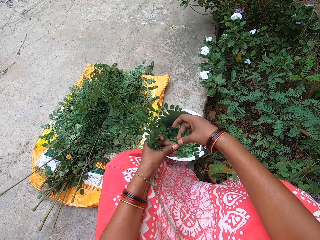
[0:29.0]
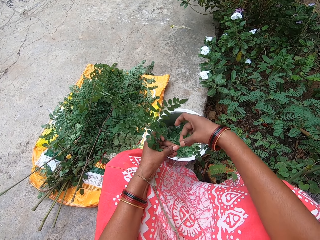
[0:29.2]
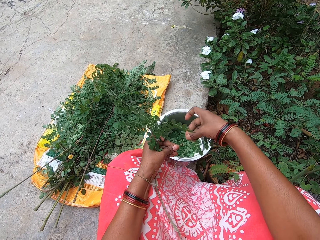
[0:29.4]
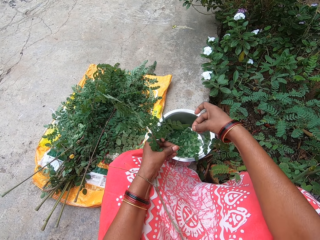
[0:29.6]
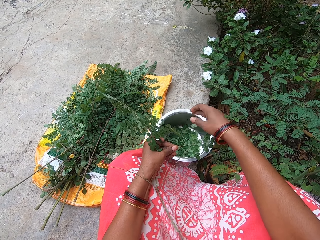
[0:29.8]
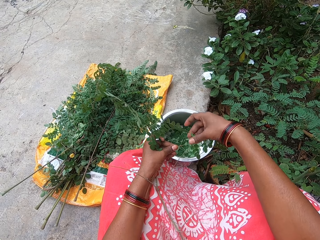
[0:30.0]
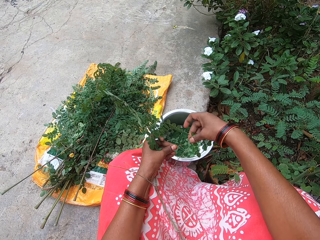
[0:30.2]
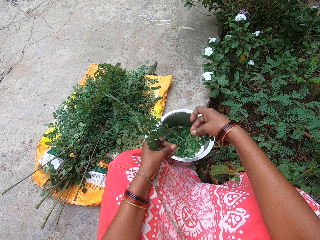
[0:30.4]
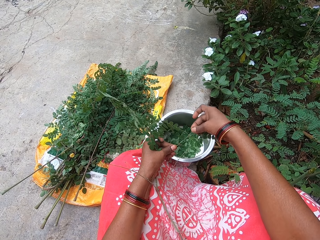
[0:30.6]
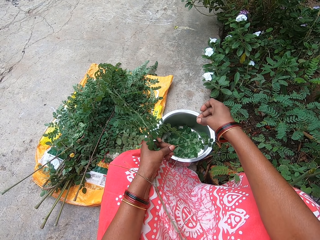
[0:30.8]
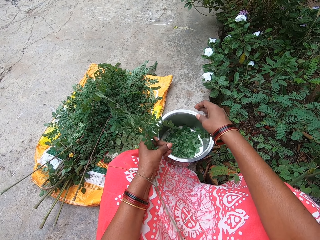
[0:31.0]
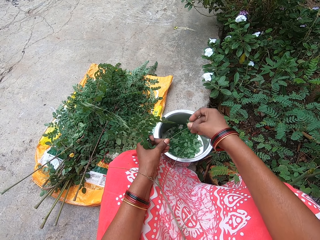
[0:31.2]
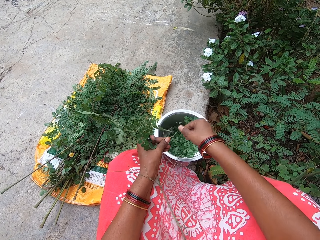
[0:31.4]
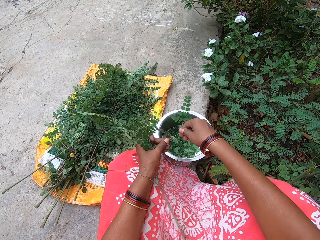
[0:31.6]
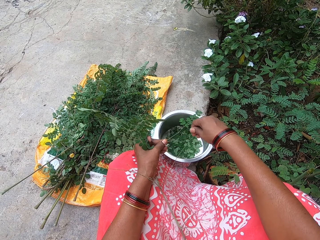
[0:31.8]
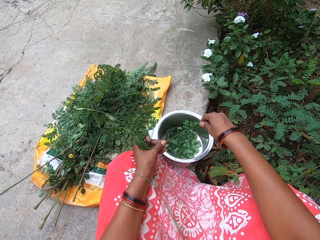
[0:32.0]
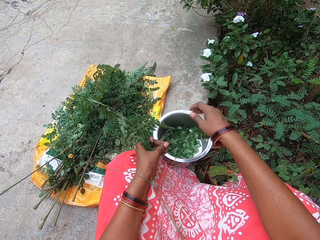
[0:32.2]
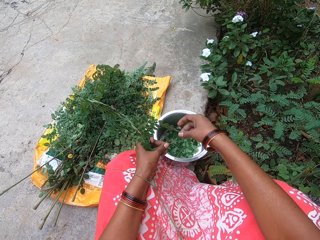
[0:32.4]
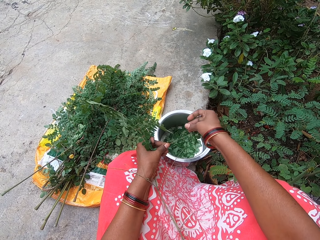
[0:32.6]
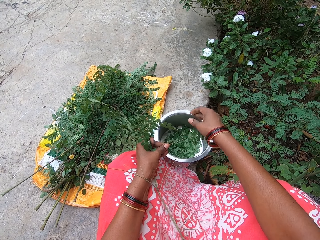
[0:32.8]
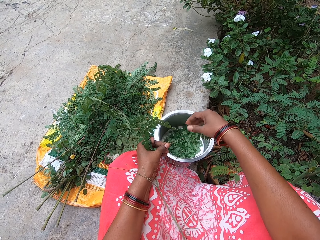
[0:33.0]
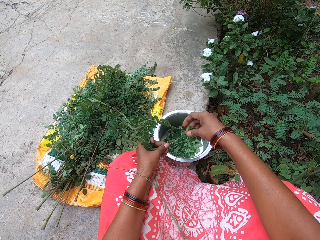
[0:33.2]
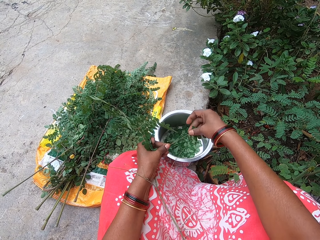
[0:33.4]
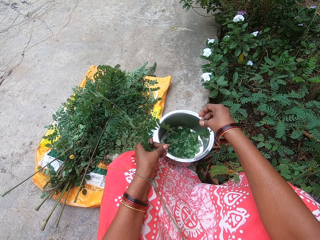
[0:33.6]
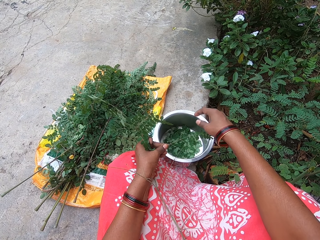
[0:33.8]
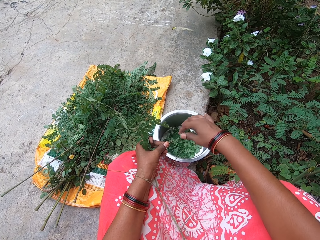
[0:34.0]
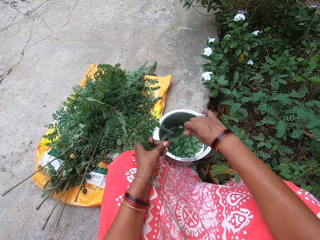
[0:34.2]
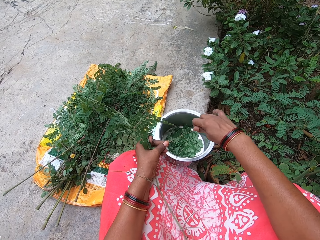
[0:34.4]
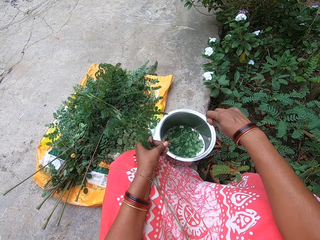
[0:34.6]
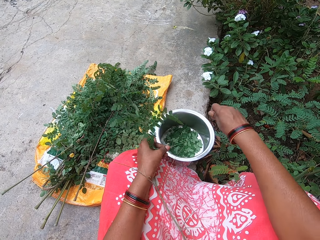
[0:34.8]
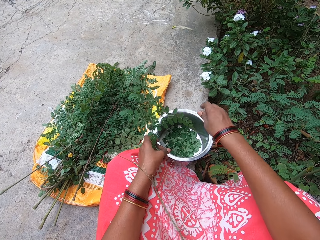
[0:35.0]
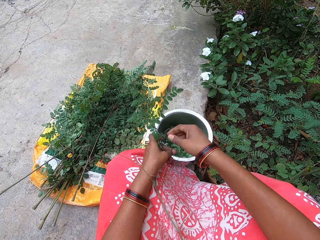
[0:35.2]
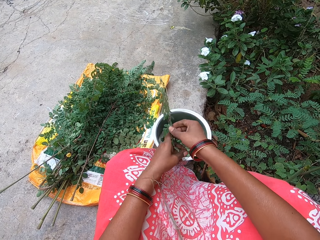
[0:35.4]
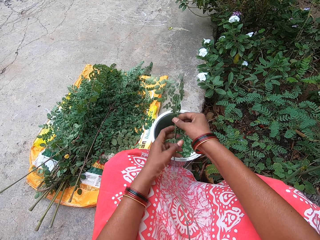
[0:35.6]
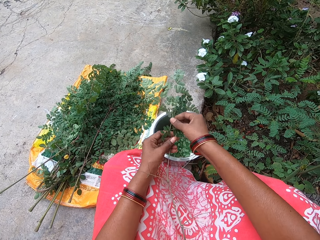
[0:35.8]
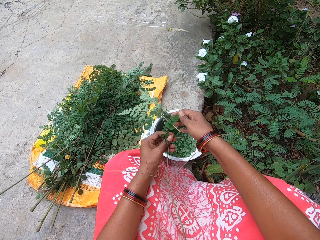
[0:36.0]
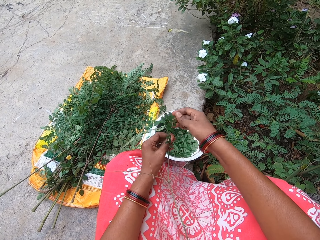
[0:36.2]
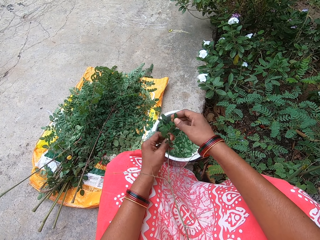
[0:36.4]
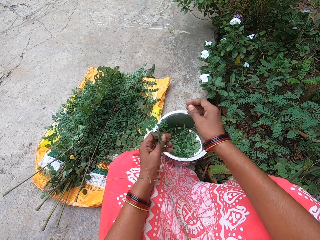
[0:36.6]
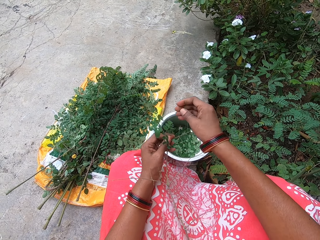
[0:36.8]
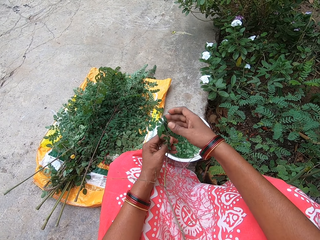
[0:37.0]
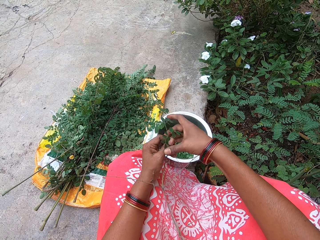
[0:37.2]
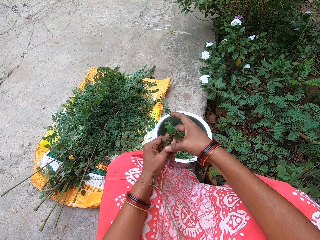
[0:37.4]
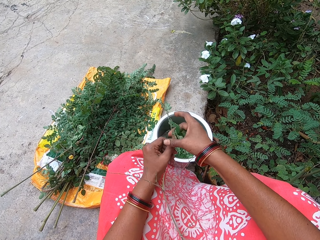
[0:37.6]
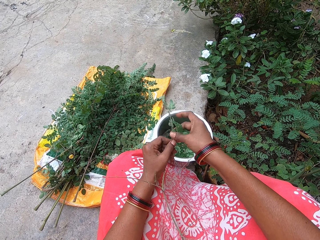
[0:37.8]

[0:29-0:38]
The camera wearer plucks the leaves from the plant stem in her left hand with her right hand. She puts the leaves in her right hand in the bowl on the ground. She plucks the leaves from the plant stem in her left hand with her right hand. She puts the leaves in her right hand in the bowl on the ground. She plucks the leaves from the plant stem in her left hand with her right hand. She puts the leaves in her right hand in the bowl on the ground.

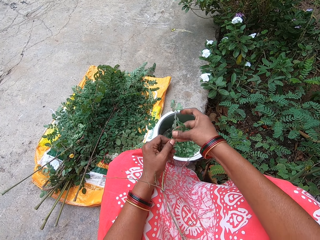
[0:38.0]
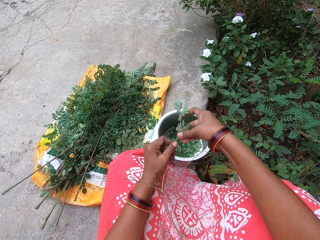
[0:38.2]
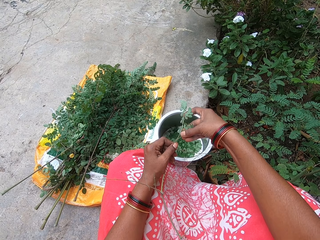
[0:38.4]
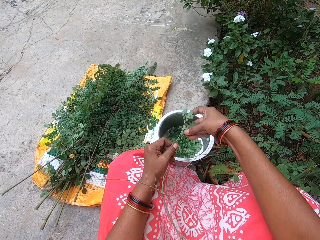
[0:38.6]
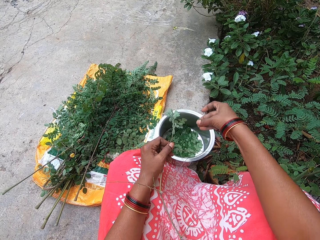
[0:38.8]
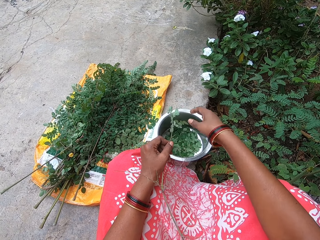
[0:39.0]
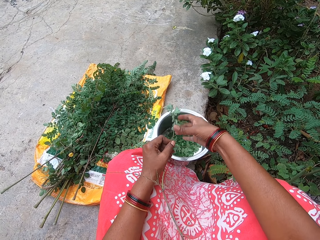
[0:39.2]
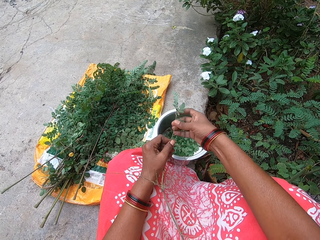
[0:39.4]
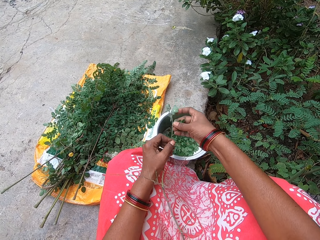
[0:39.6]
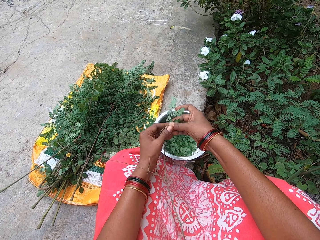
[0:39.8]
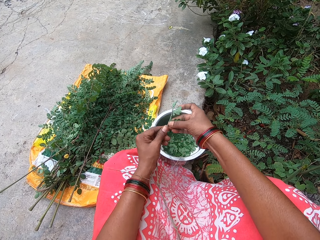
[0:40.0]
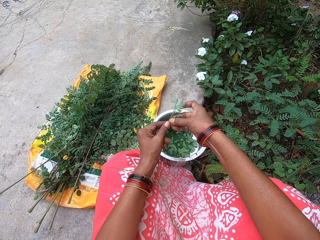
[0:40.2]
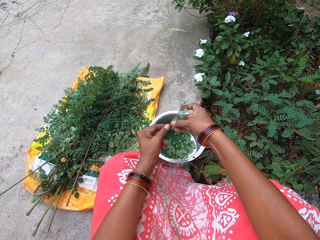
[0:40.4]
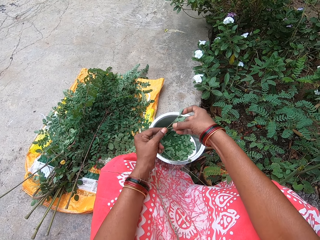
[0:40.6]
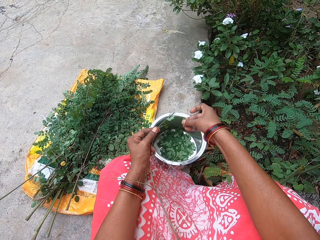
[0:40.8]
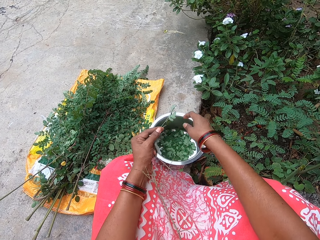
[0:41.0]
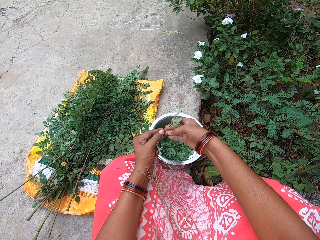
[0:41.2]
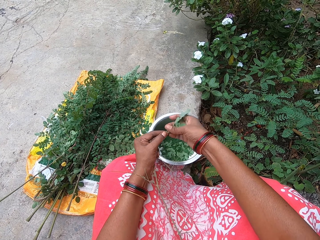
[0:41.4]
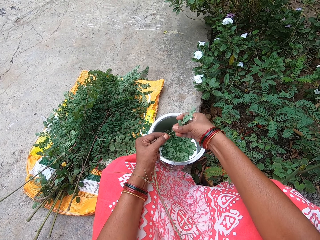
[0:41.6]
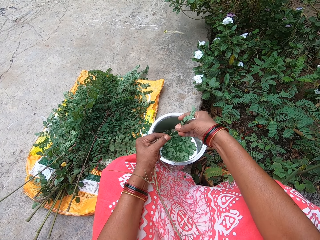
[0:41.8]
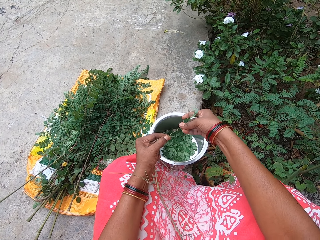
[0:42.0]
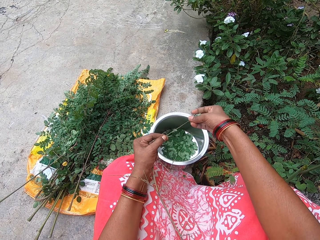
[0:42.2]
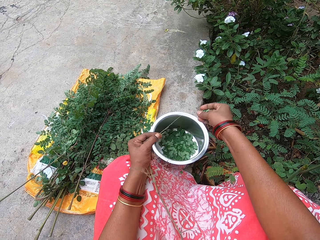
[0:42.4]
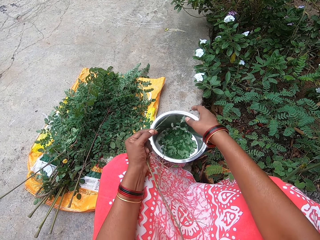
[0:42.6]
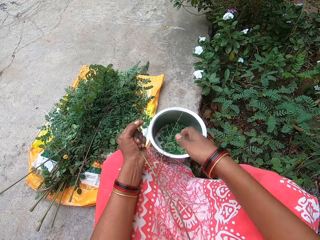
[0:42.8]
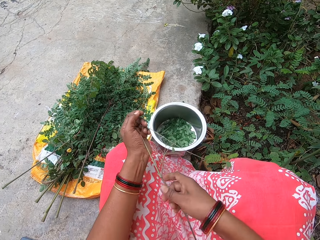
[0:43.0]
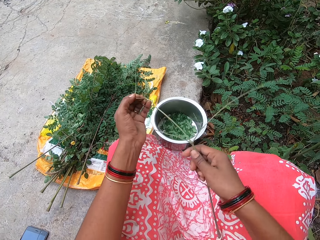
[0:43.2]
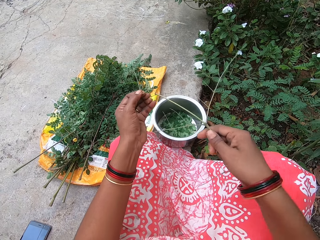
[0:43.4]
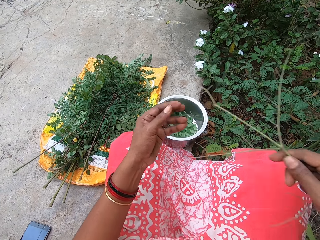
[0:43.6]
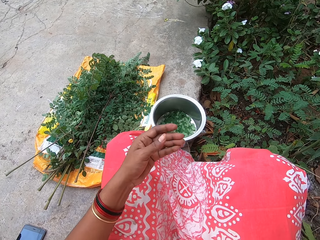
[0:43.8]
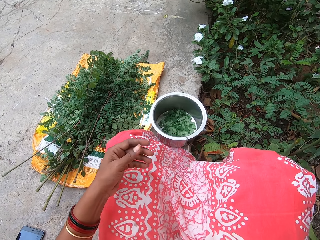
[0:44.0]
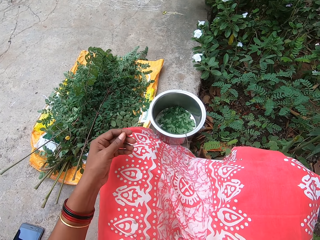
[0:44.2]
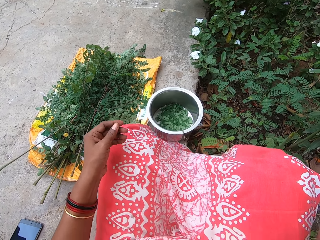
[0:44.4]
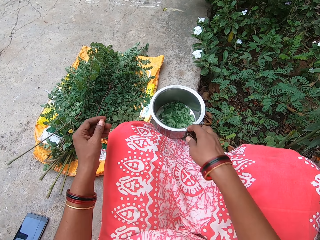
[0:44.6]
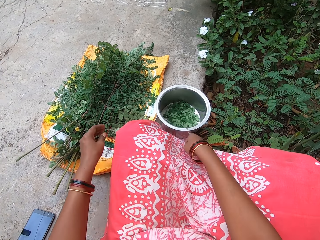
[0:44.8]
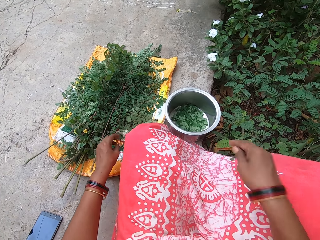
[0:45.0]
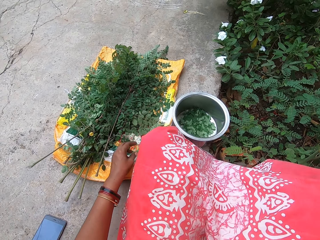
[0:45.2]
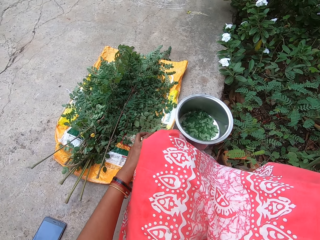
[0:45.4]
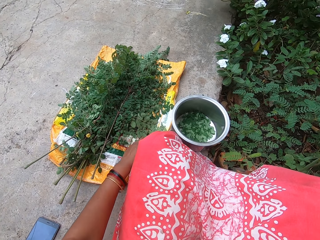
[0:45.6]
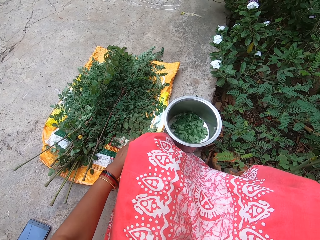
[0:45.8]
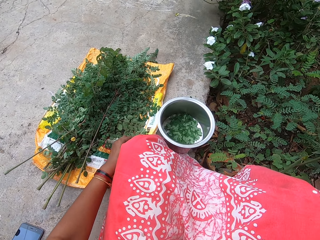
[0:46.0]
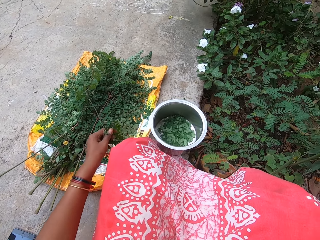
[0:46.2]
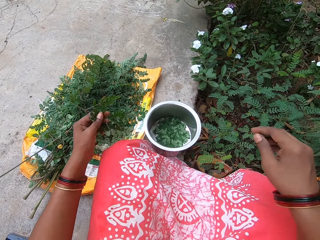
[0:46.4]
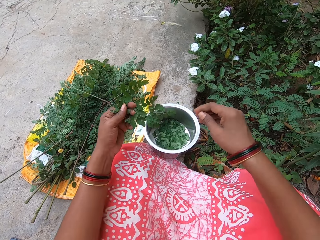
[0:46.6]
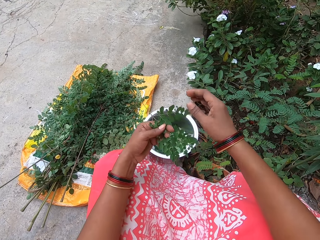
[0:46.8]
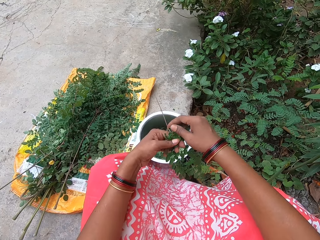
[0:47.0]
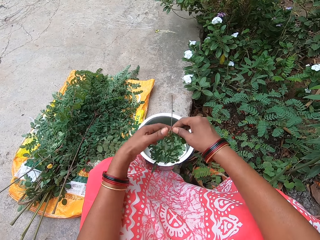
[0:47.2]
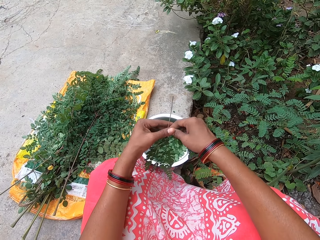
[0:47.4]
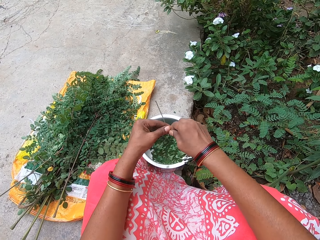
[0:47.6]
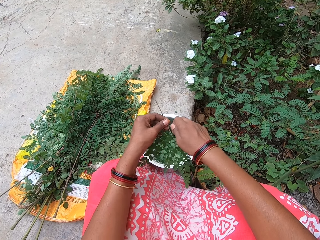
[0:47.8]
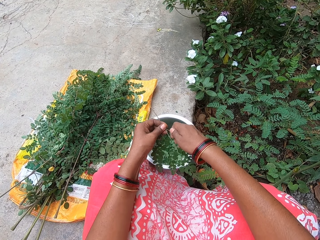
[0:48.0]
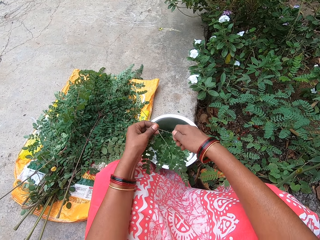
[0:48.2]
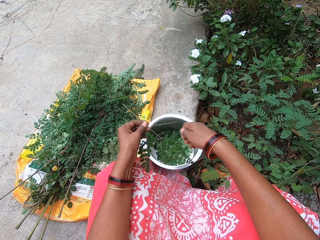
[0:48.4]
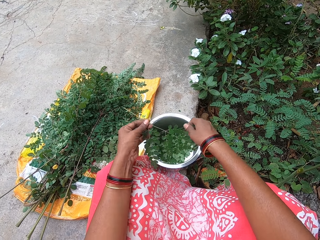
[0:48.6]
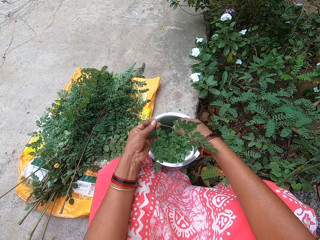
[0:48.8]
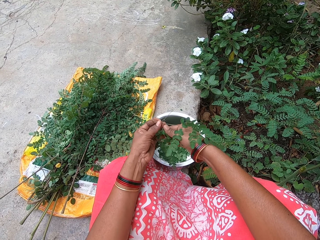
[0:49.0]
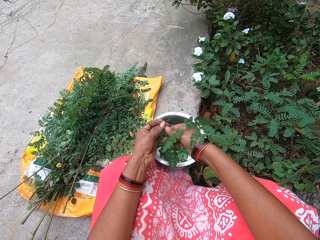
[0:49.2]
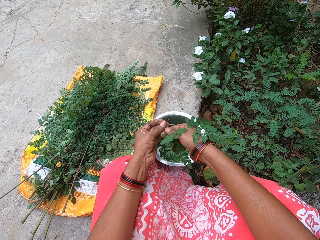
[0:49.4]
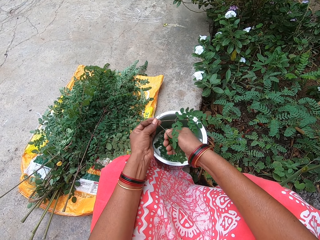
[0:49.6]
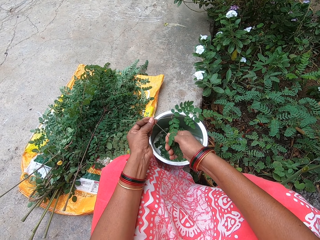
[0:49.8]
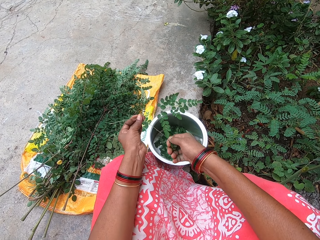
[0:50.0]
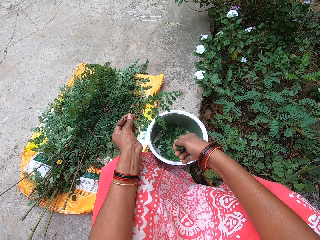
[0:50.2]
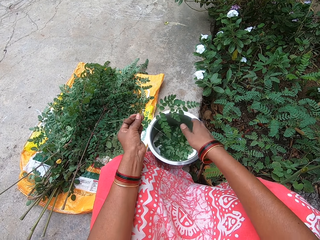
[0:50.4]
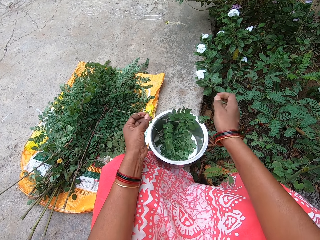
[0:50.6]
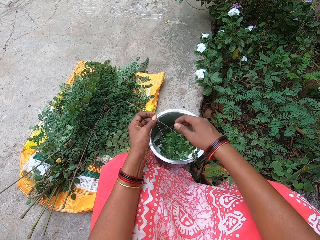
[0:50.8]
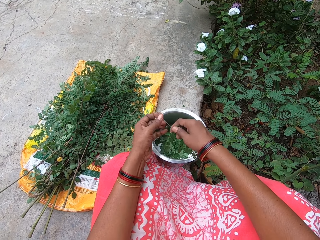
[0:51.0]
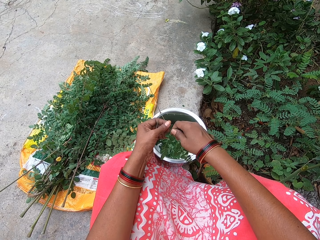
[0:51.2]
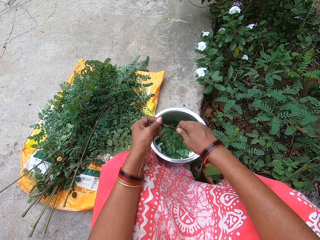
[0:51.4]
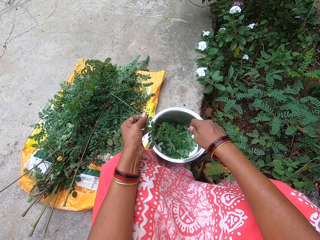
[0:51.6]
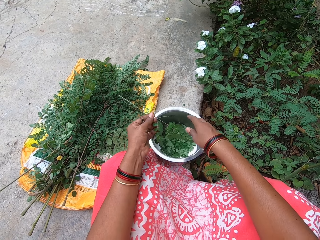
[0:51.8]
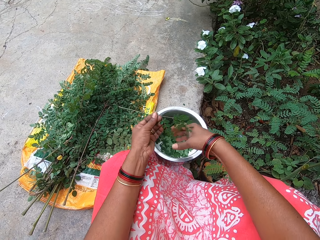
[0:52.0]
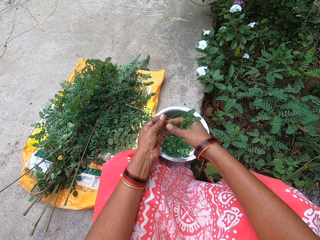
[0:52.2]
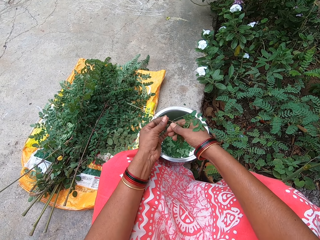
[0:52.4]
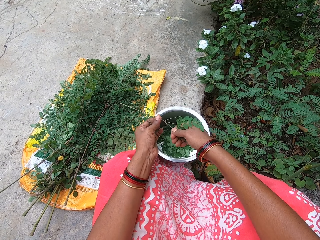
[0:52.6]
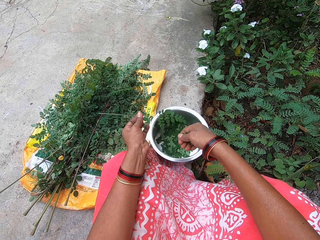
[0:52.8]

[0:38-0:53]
The camera wearer plucks the leaves from the plant stem in her left hand with her right hand. She puts the leaves in her right hand in the bowl on the ground. She plucks the leaves from the plant stem in her left hand with her right hand. She puts the leaves in her right hand in the bowl on the ground. She plucks the leaves from the plant stem in her left hand with her right hand. She puts the leaves in her right hand in the bowl on the ground. She holds the plant stem with both hands. She drops the plant stem on the ground with her right hand. She picks a plant stem from her lap with her right hand. She drops the plant stem on the ground with her right hand. She picks a plant stem from the ground with her left hand. She plucks the leaves from the plant stem in her left hand with her right hand. She puts the leaves in her right hand in the bowl on the ground. She plucks the leaves from the plant stem in her left hand with her right hand. She puts the leaves in her right hand in the bowl on the ground. She plucks the leaves from the plant stem in her left hand with her right hand. She puts the leaves in her right hand in the bowl on the ground. She plucks the leaves from the plant stem in her left hand with her right hand.
